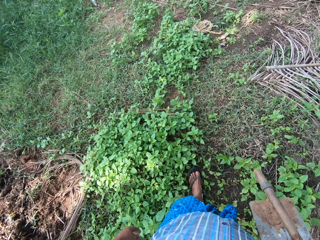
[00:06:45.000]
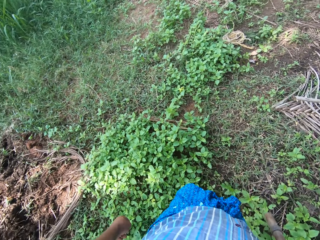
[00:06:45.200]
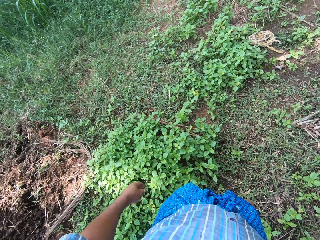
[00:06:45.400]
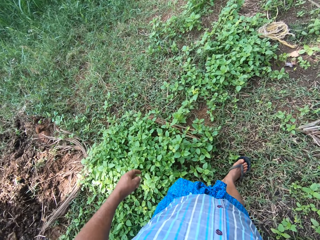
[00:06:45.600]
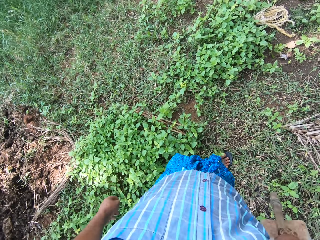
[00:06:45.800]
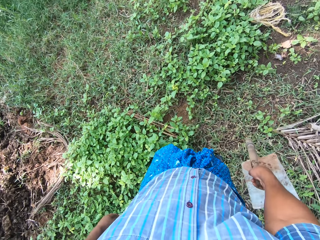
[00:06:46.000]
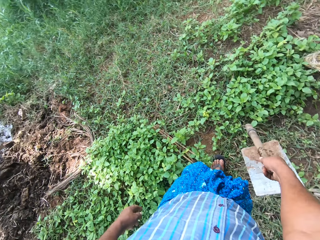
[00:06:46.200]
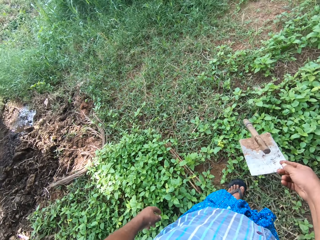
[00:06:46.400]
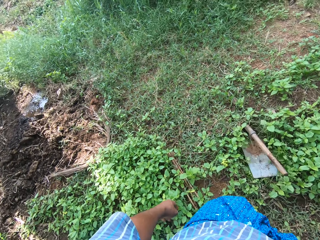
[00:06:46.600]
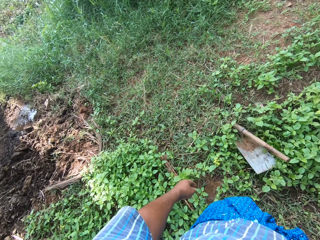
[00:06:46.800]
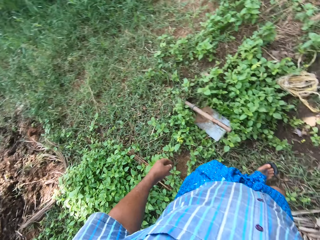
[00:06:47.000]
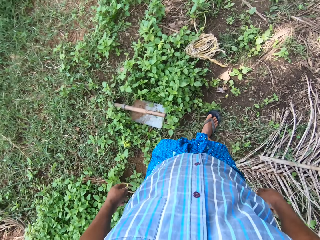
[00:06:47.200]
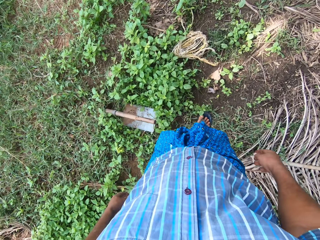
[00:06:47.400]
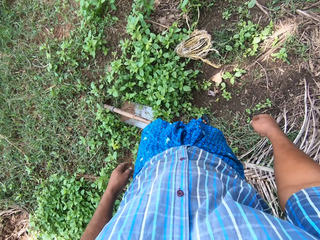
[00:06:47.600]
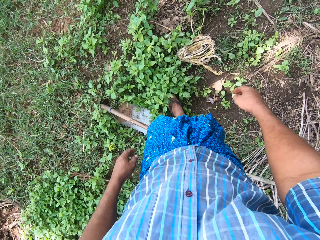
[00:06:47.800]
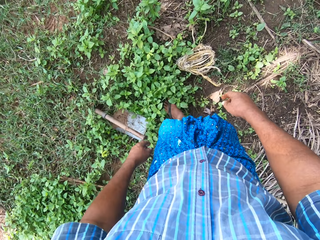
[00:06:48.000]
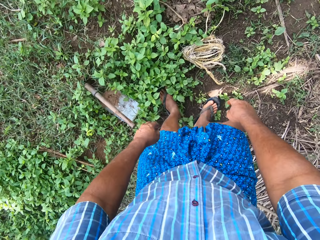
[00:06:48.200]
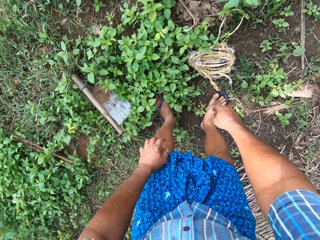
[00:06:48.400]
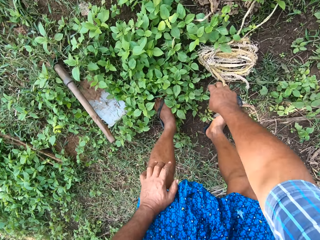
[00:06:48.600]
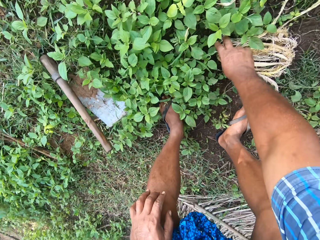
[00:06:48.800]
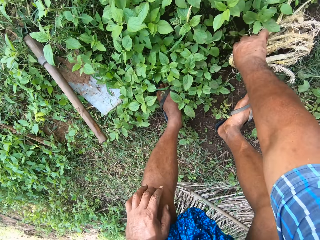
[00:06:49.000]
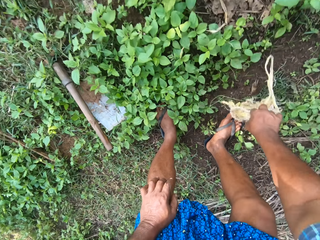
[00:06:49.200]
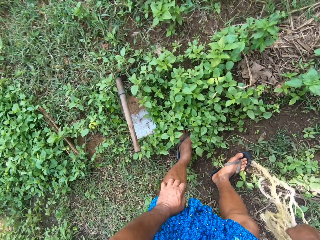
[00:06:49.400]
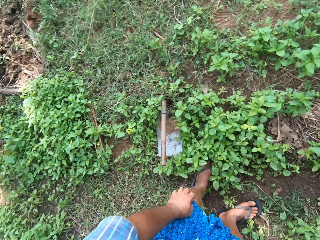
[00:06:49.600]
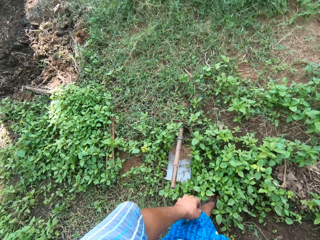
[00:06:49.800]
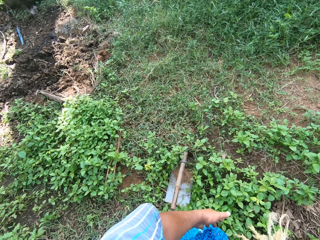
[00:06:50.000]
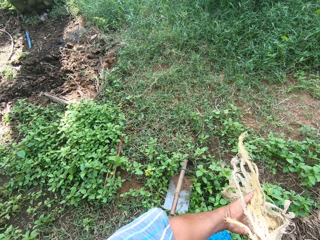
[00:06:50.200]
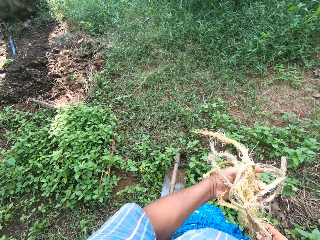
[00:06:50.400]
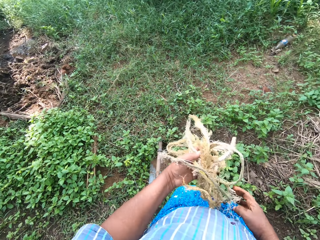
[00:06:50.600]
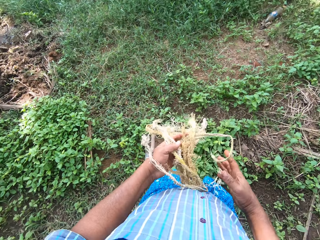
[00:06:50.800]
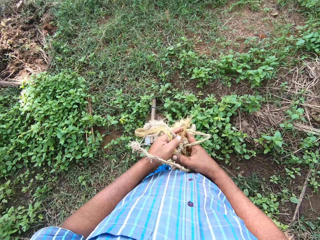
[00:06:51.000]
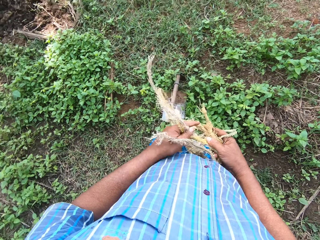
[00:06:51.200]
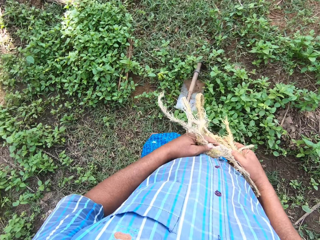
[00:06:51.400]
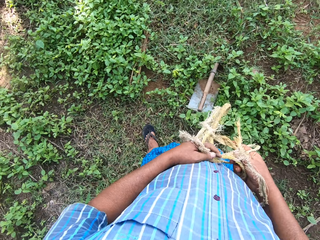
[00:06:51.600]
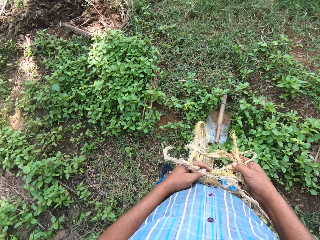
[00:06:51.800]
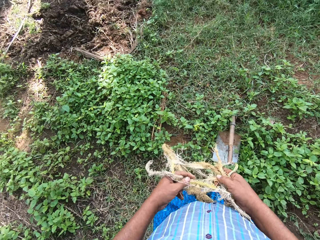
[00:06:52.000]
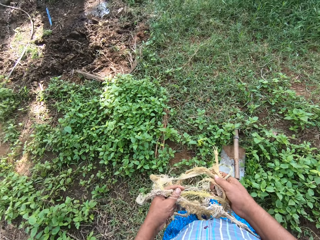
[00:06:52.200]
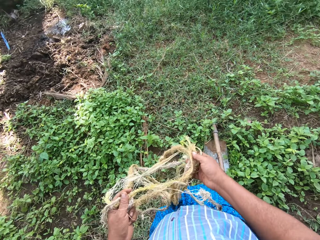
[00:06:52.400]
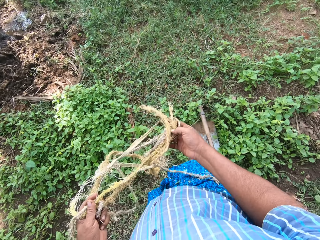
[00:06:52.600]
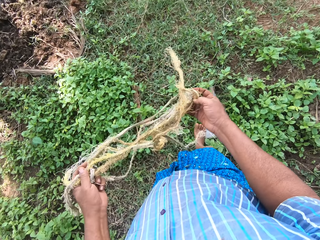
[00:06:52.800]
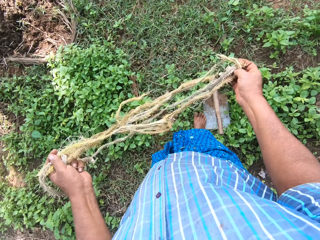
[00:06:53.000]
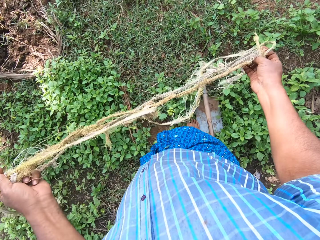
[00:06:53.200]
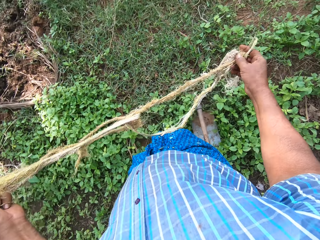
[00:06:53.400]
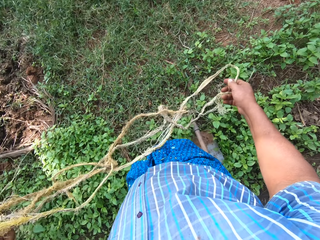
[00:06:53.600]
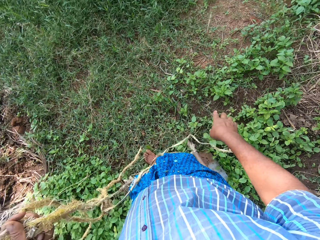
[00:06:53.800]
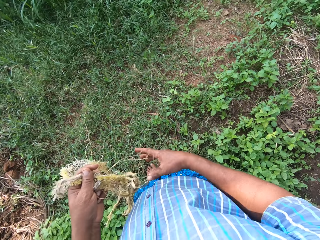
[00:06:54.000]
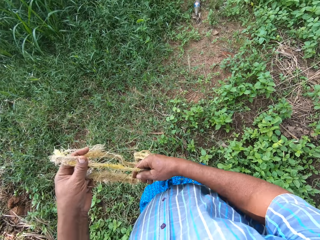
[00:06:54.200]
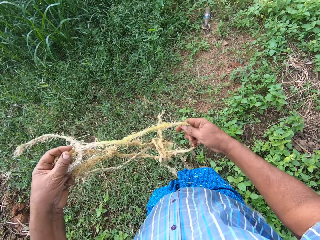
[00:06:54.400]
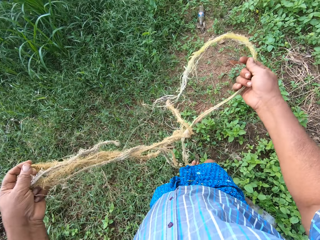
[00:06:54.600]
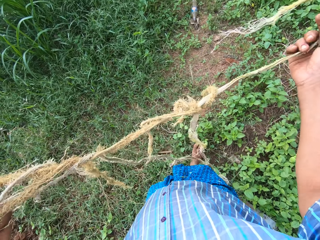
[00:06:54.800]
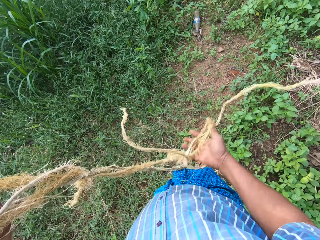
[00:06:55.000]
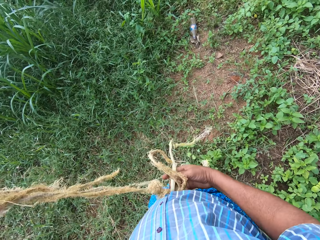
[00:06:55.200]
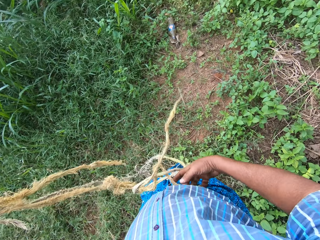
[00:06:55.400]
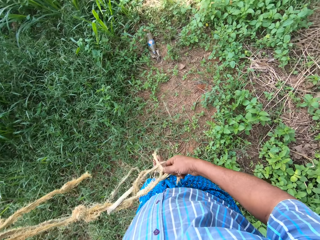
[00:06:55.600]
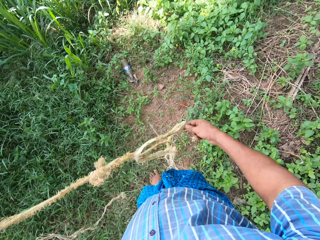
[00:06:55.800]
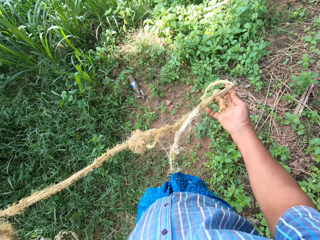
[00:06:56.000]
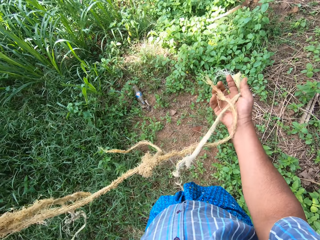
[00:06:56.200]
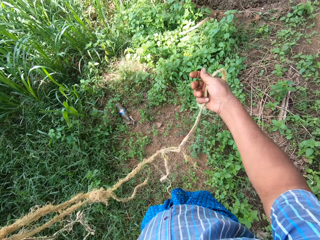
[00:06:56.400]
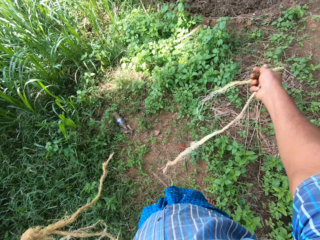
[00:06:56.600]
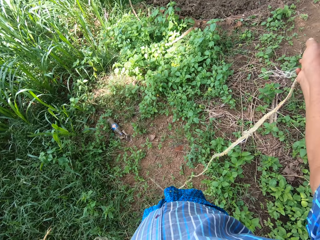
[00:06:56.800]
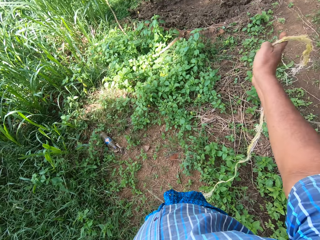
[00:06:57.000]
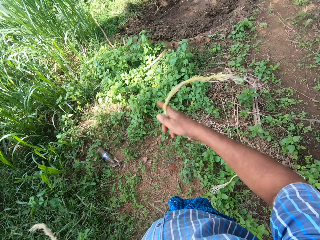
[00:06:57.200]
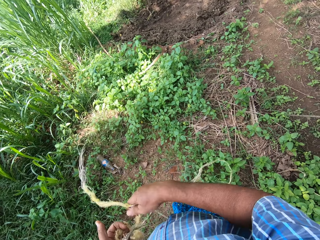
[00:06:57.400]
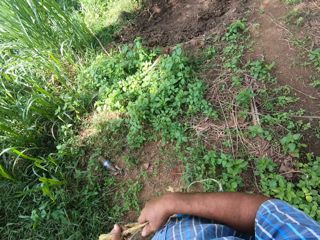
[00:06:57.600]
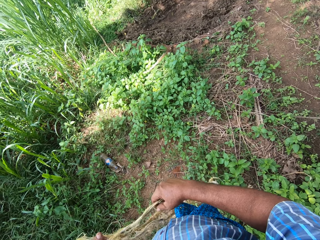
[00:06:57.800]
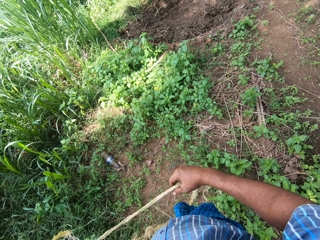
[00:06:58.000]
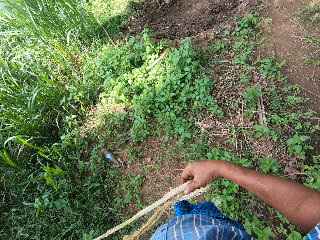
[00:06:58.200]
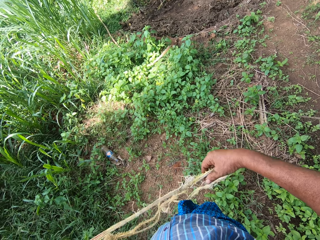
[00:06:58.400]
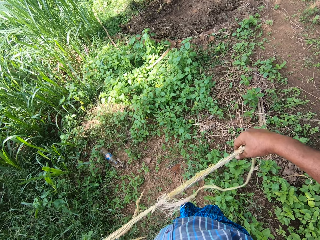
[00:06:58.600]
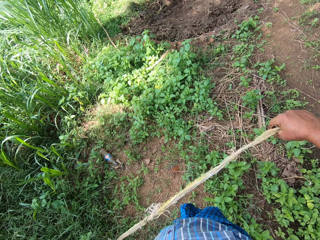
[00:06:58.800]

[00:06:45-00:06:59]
The camera wearer drops the hoe on the ground with his right hand. He bends, places his left hand on his left knee and picks a rope from the ground with his right hand. He unrolls the rope with his hands. He moves forward. He straightens the rope. He walks. He straightens the rope.

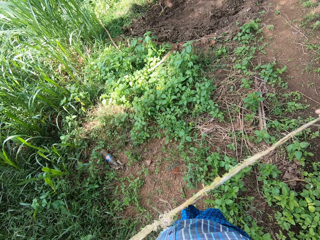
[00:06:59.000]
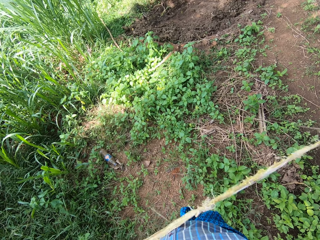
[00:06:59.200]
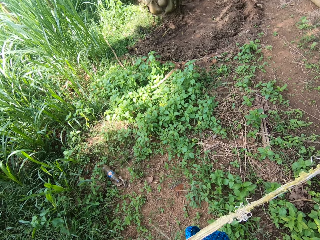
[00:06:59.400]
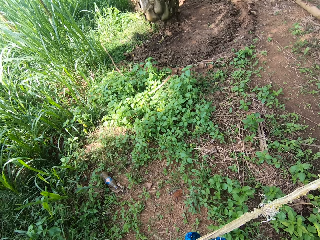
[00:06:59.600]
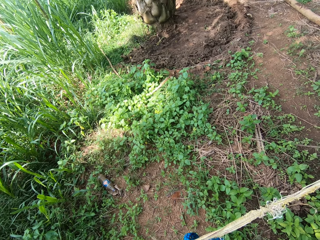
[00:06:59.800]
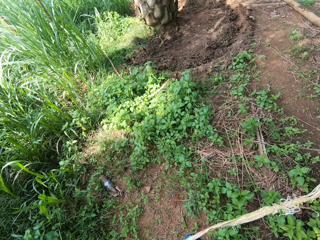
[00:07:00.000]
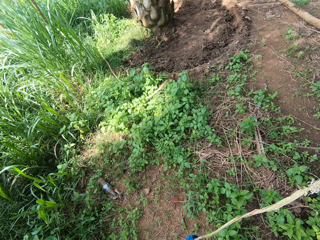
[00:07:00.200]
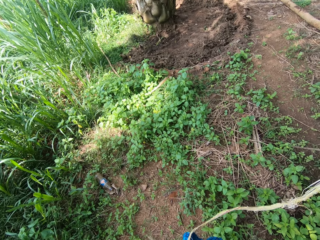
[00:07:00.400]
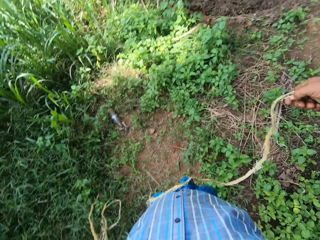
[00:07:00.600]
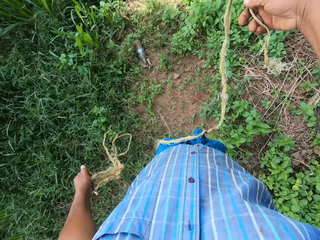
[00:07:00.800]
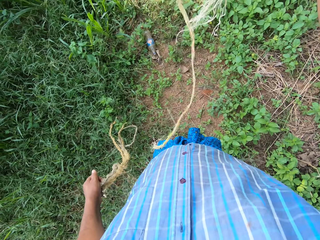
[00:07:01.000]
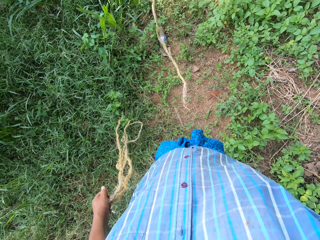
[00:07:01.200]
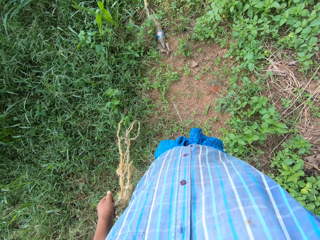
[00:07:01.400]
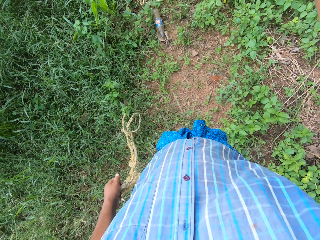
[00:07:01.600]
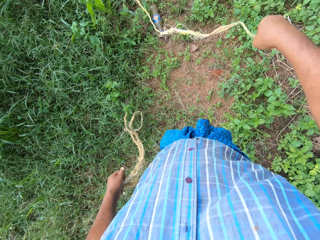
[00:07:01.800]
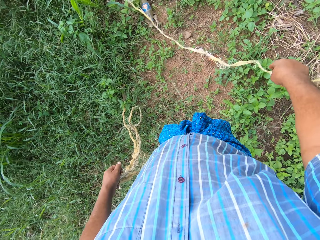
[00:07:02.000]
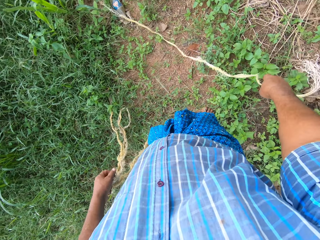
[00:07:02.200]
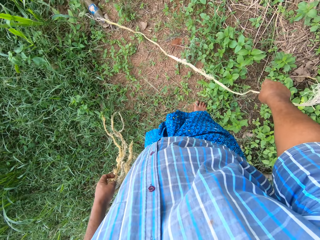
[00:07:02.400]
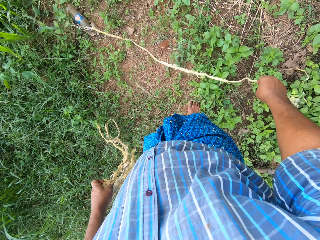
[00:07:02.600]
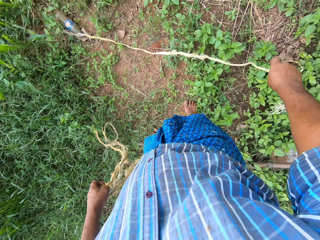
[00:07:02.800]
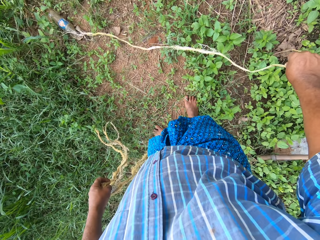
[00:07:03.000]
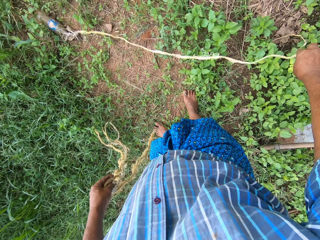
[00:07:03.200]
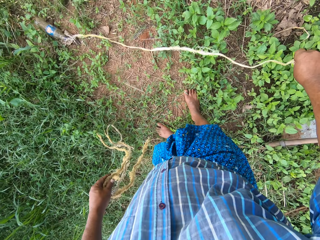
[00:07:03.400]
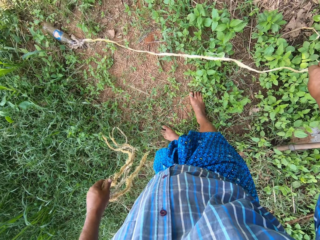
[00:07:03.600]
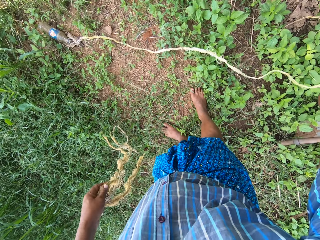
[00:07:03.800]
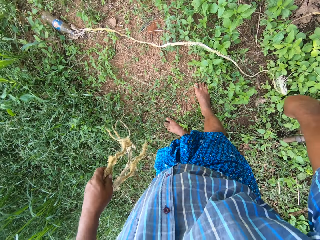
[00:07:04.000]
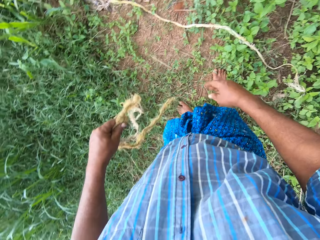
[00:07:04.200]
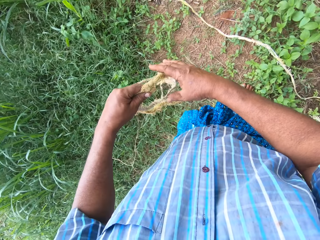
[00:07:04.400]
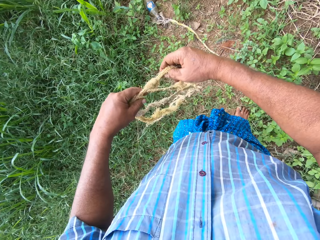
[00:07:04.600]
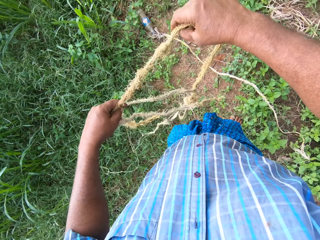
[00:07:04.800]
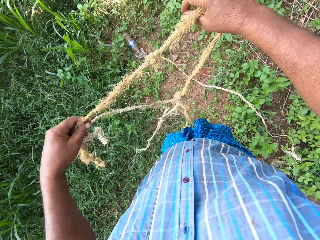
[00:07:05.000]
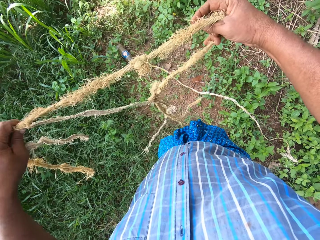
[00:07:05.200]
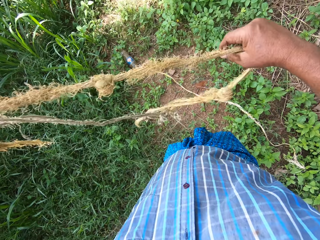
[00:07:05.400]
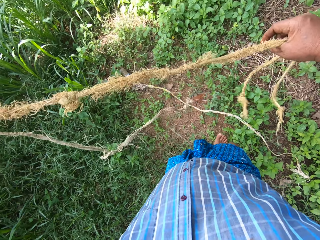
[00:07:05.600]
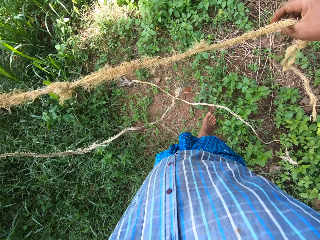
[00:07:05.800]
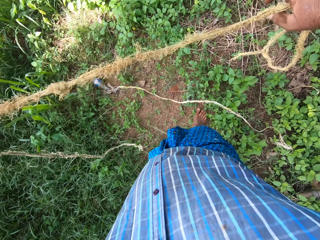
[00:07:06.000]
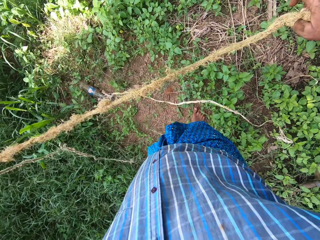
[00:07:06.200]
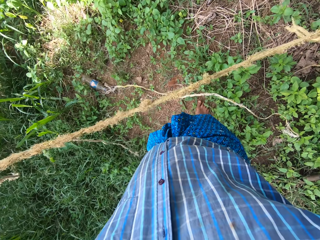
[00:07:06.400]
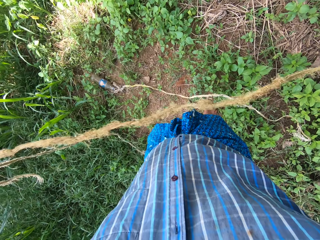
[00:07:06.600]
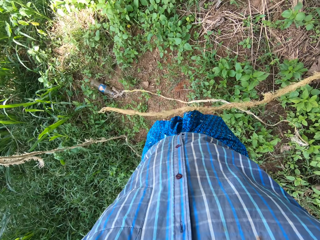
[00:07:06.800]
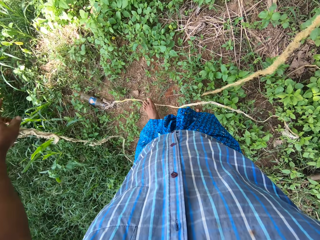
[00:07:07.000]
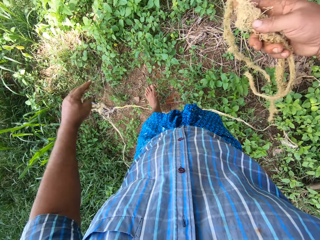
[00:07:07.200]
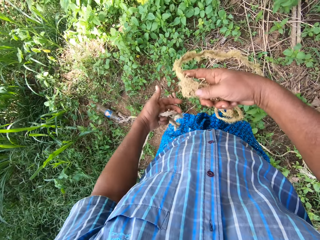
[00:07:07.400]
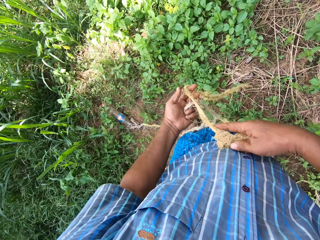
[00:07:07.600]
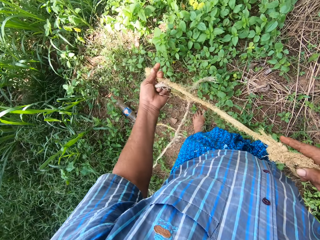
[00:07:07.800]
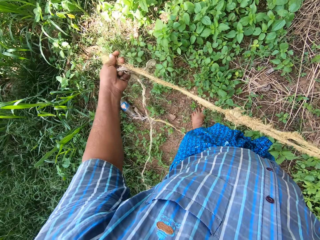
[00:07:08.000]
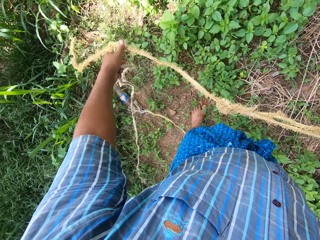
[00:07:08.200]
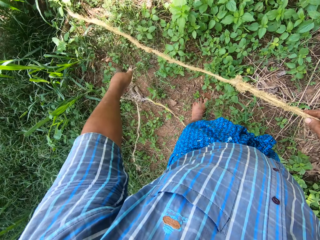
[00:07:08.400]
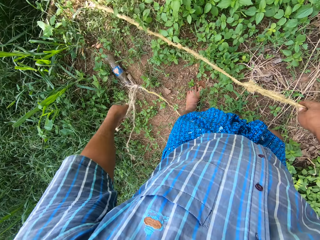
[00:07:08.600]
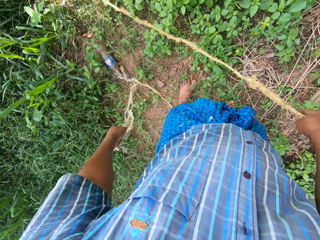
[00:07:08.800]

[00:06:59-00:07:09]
The camera wearer drops the rope on the ground with his right hand. He unrolls the rope with his hands. He straightens the rope.
